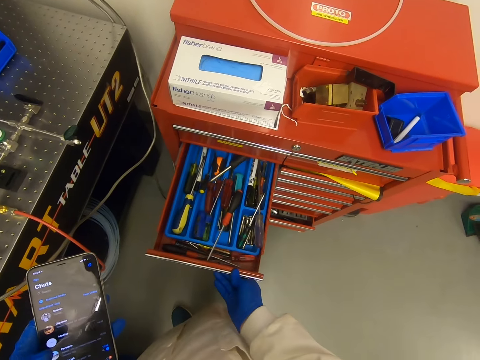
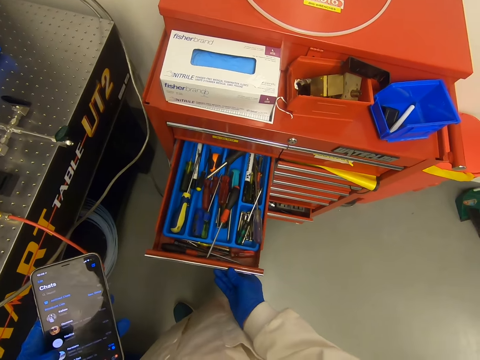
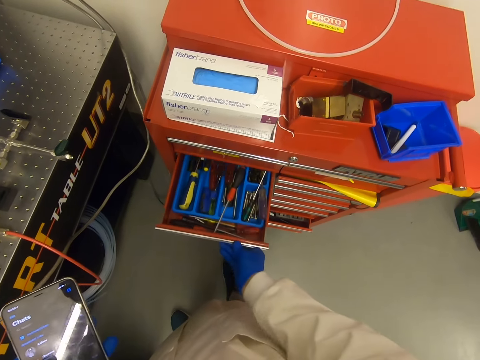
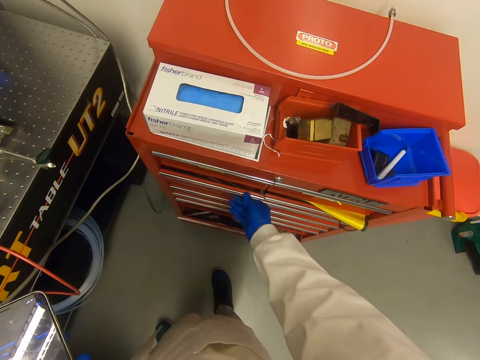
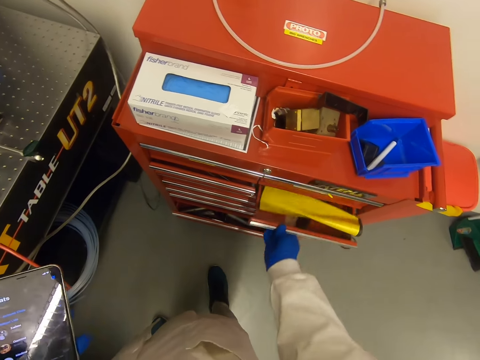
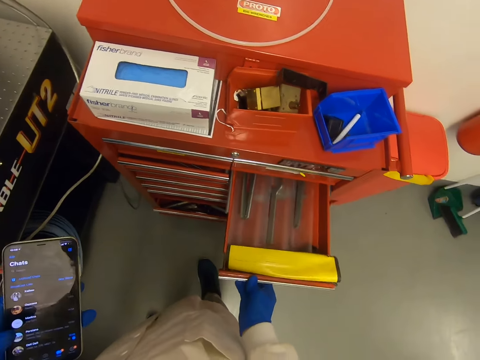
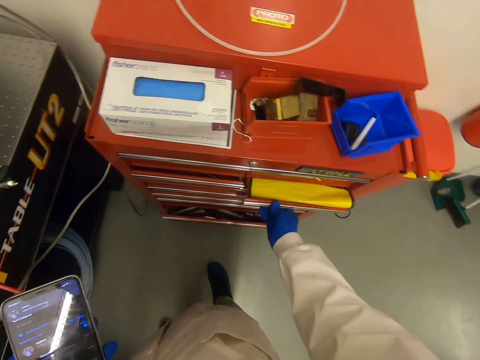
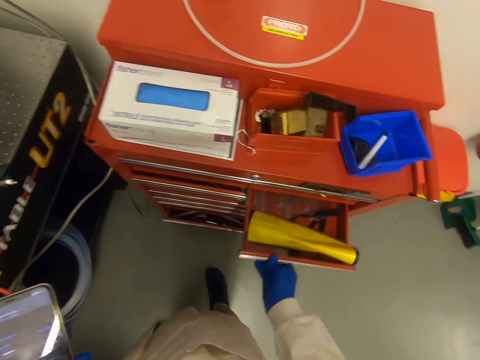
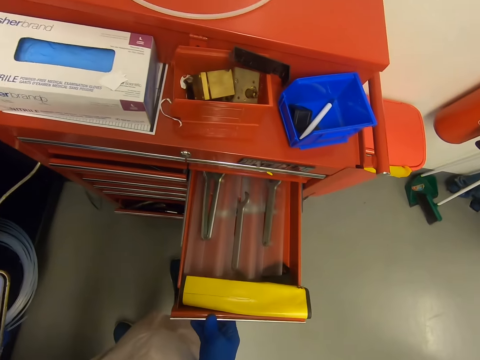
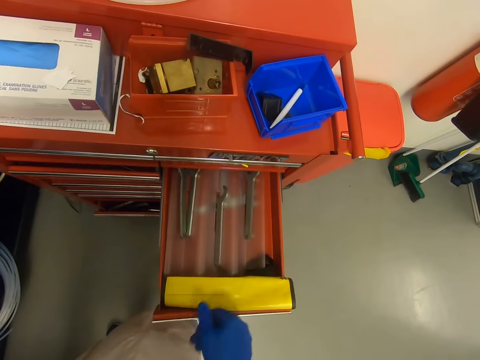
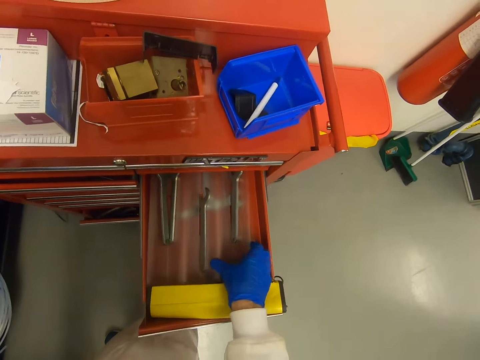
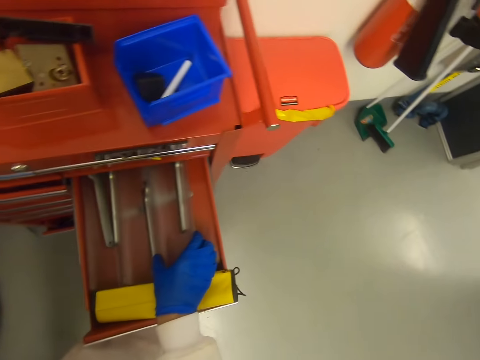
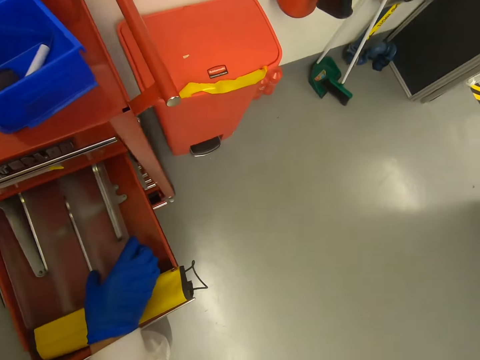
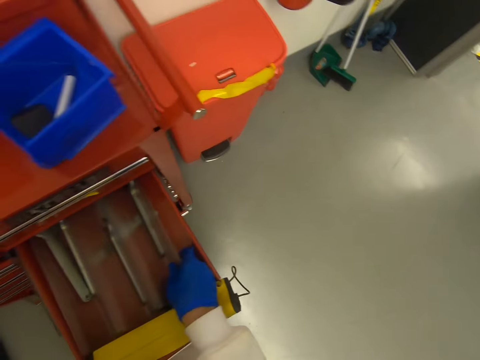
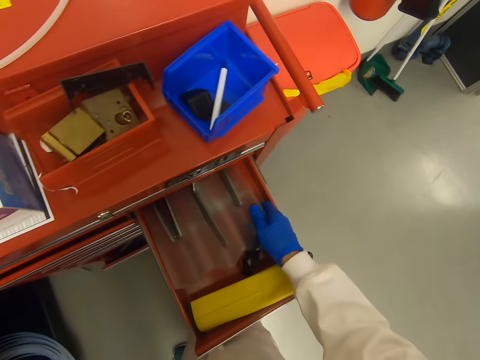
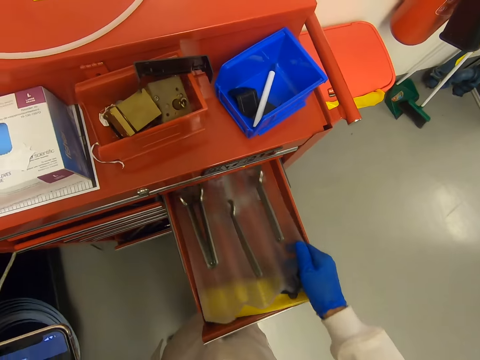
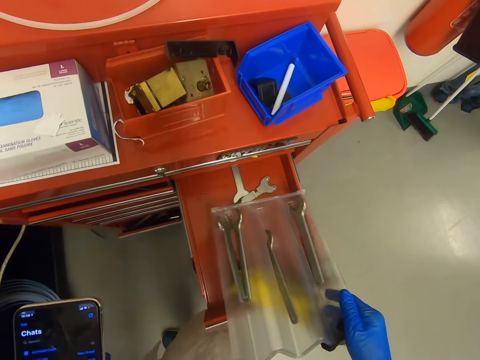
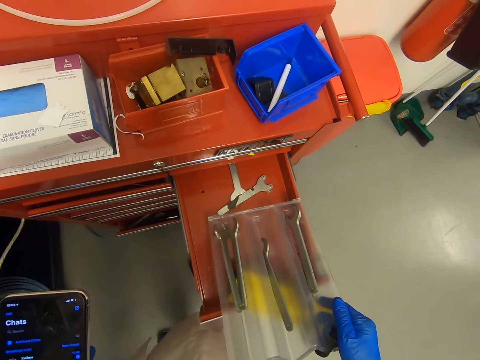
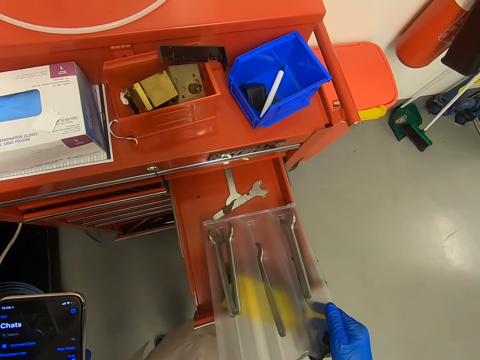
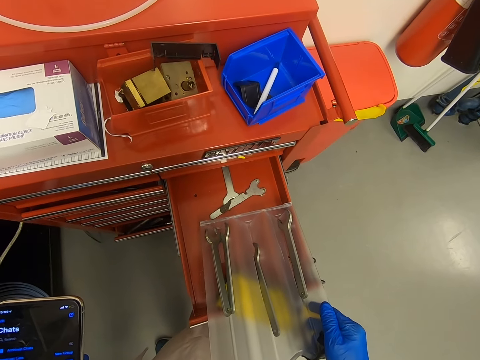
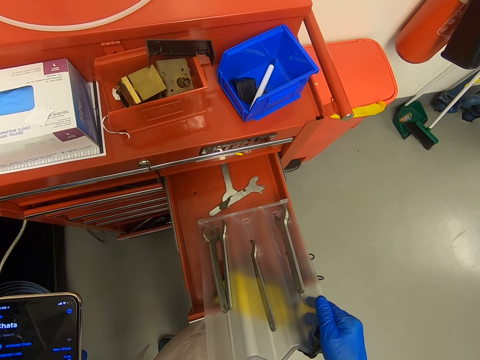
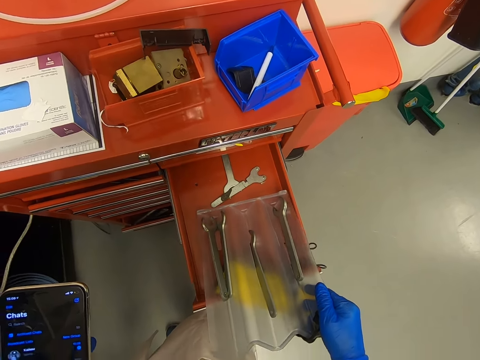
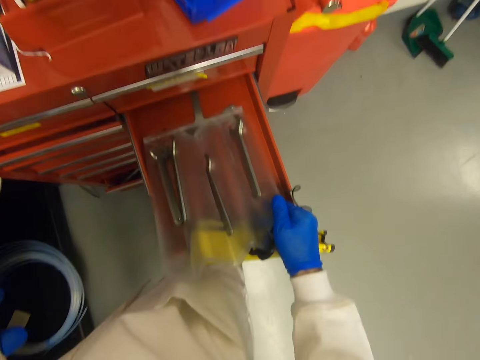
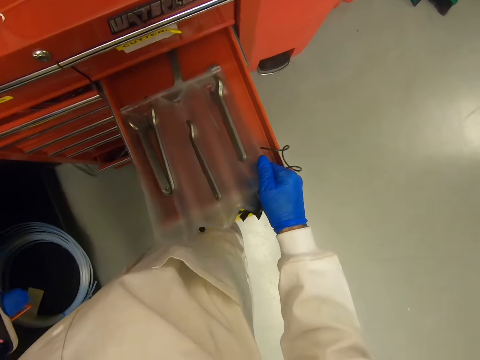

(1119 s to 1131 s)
The camera wearer closes the drawer. They open the drawer. They close the drawer. They open the drawer. They touch the tools. They look at the tools. They remove the tools from the drawer. They look at the tools.

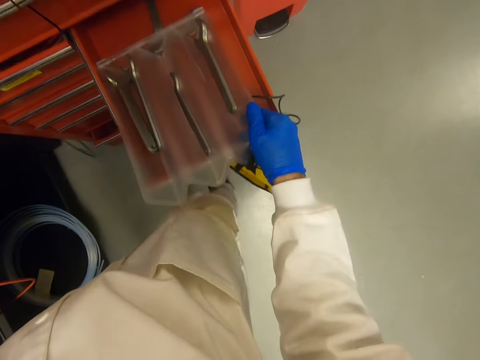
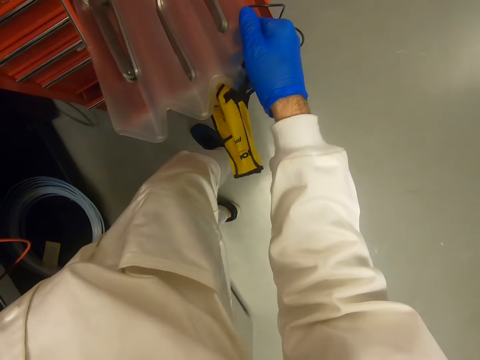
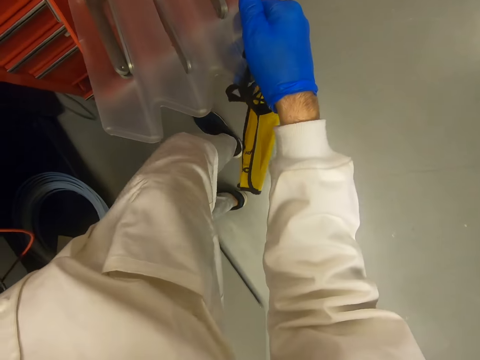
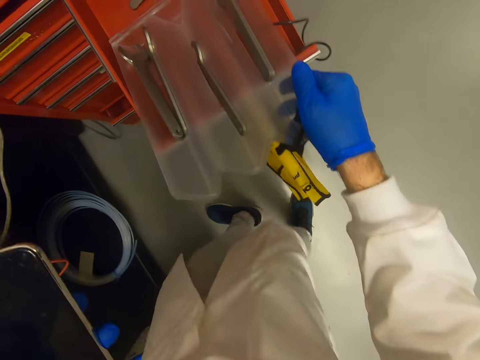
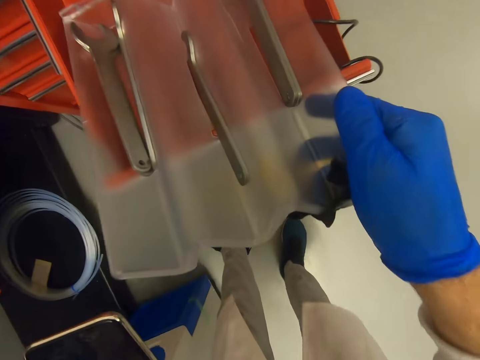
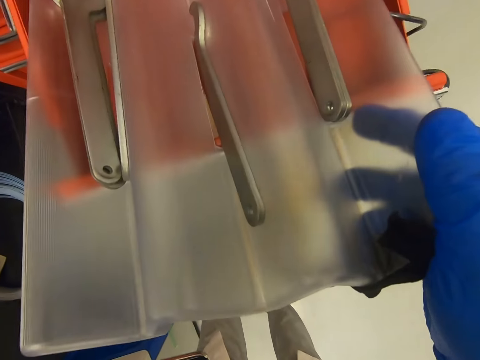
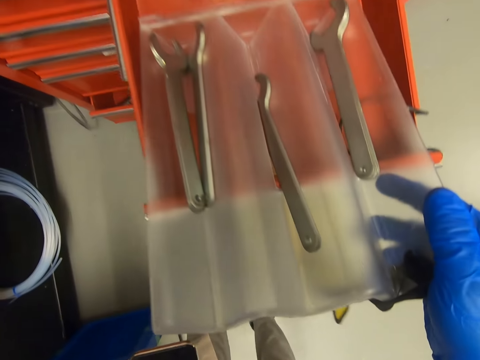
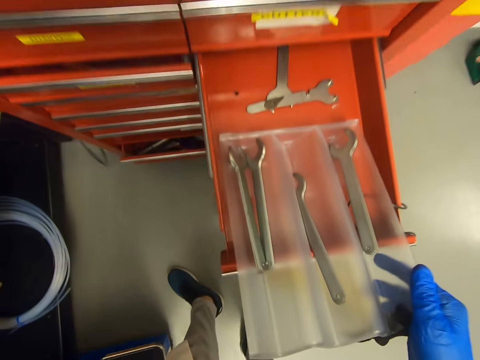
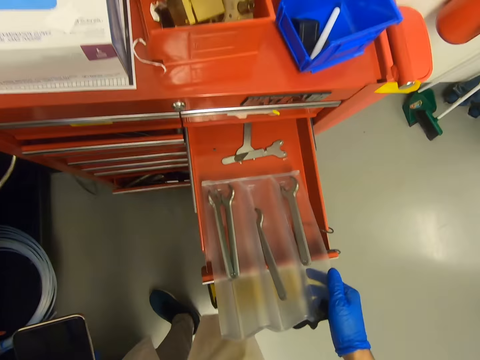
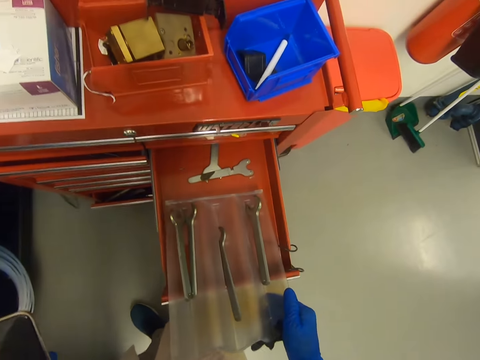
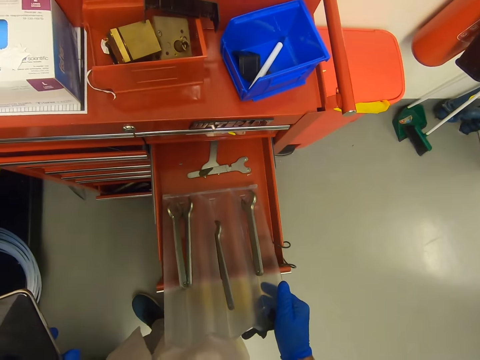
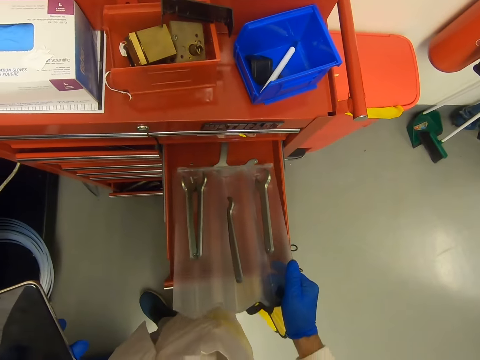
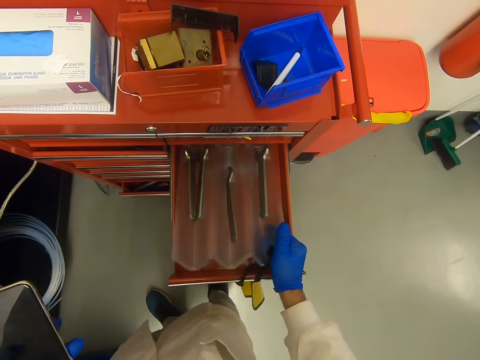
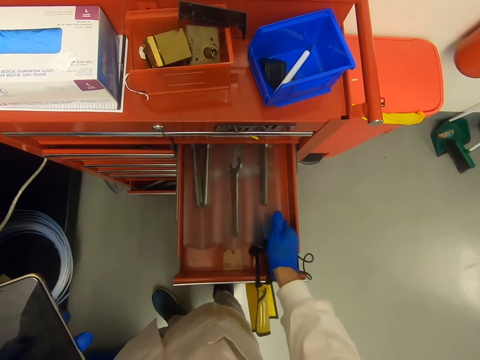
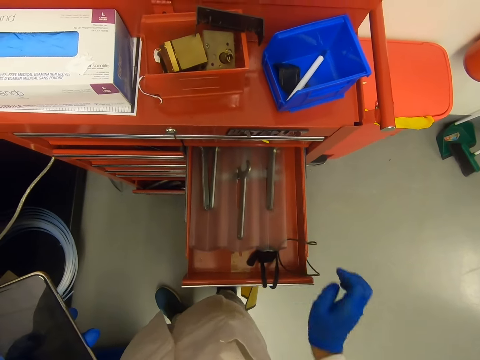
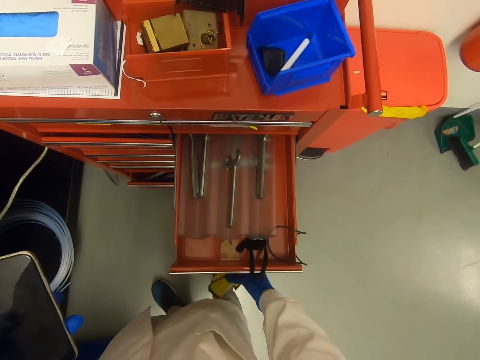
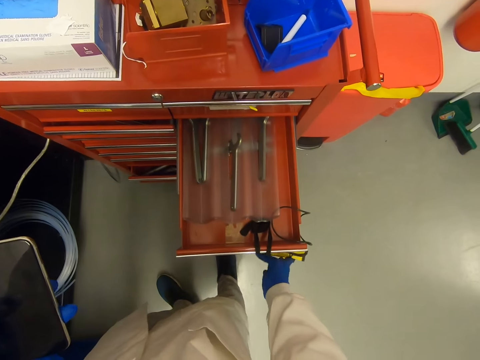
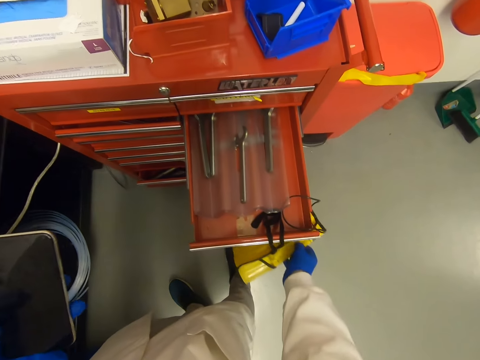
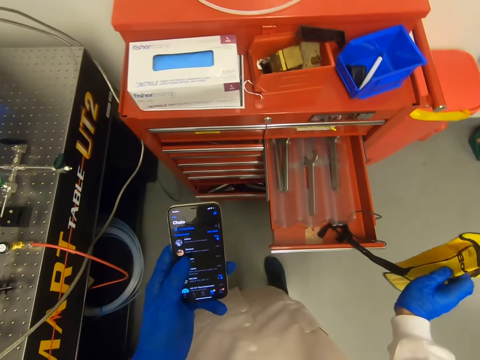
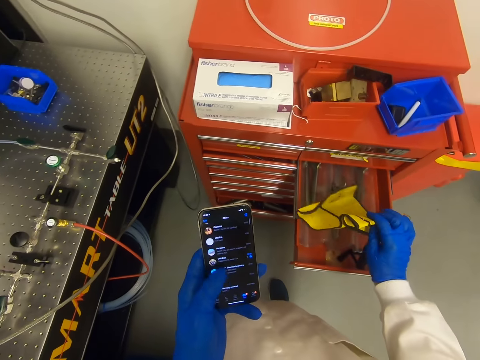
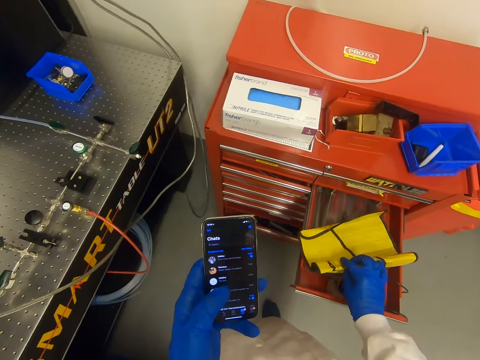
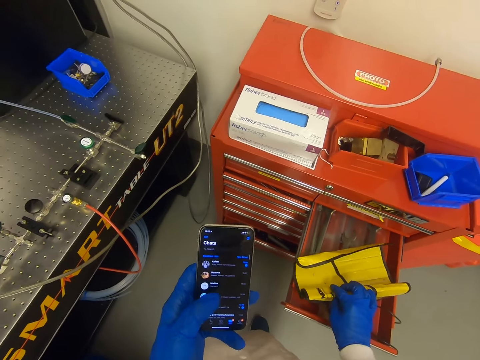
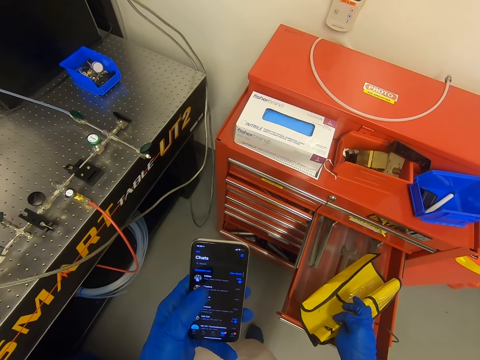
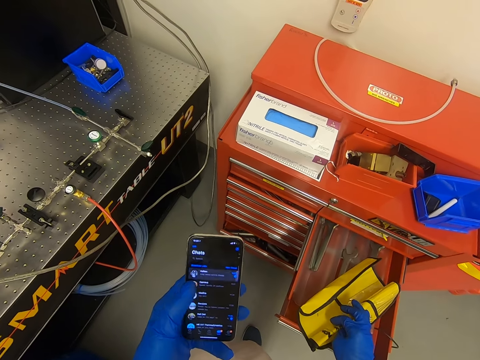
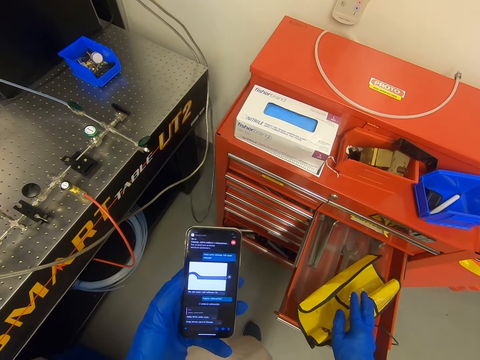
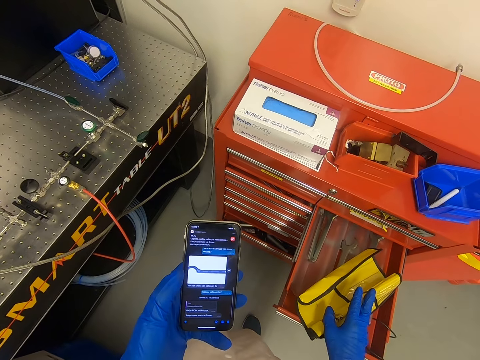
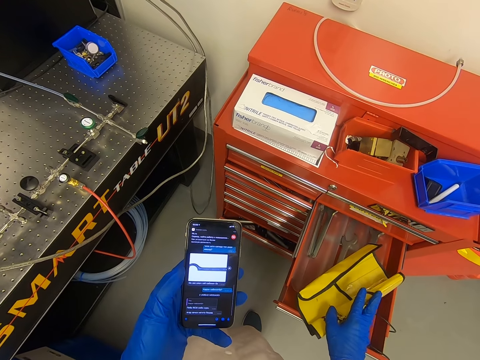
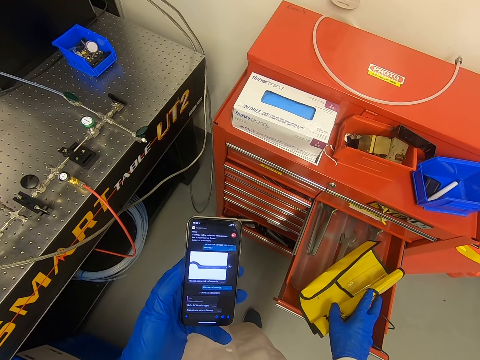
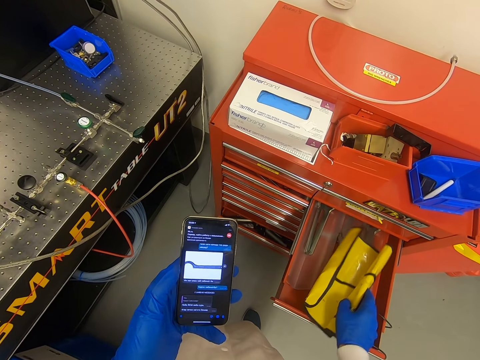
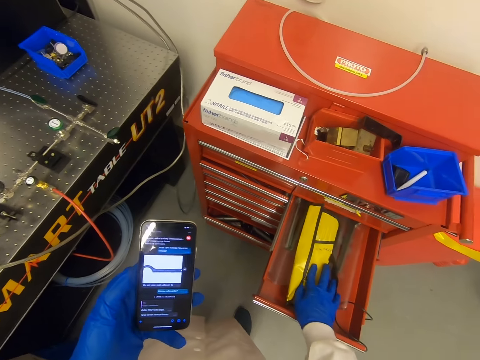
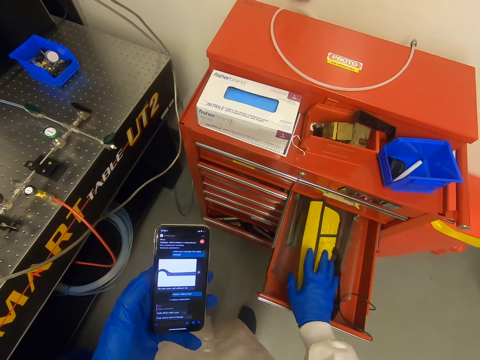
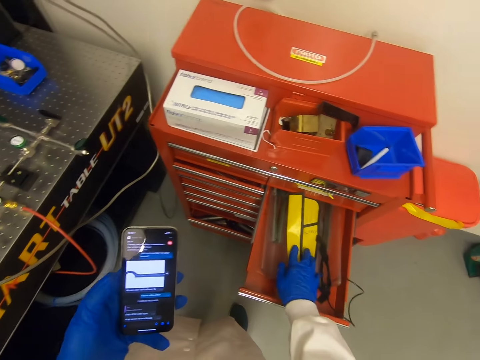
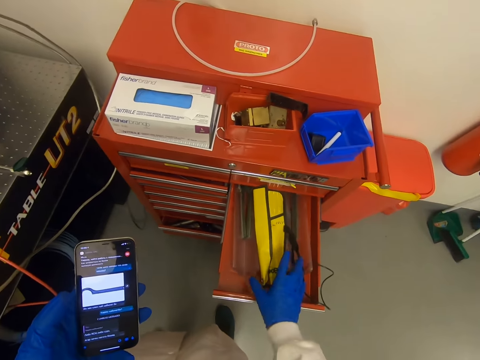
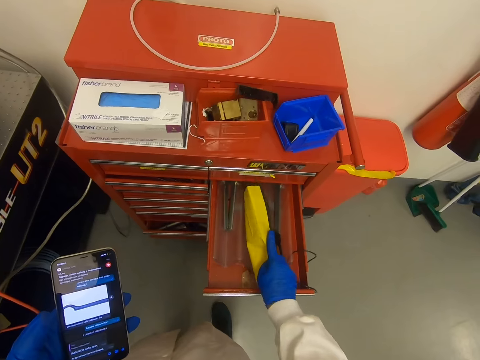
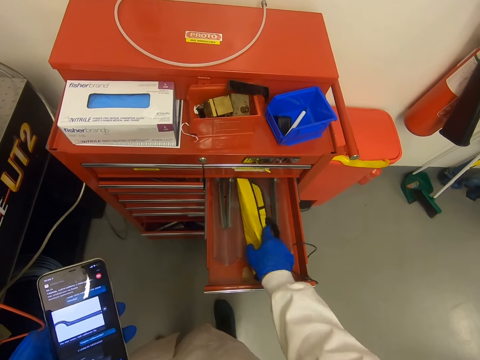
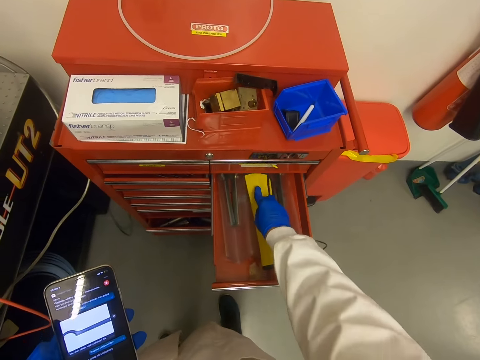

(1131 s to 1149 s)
The camera wearer looks closer to the tools. They return the tools on the drawer. They put the paper in the drawer. They touch the phone. They look at the phone. They touch the paper.
